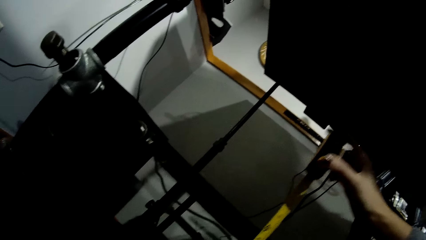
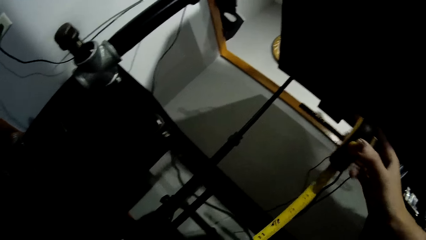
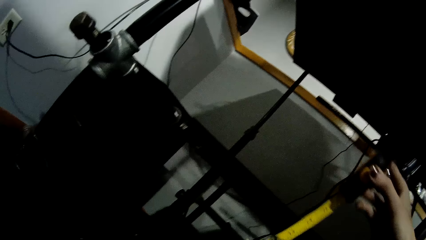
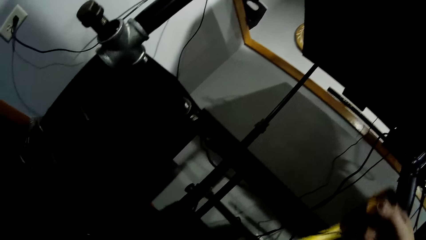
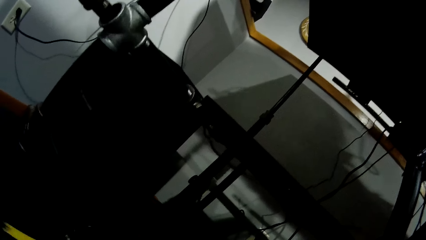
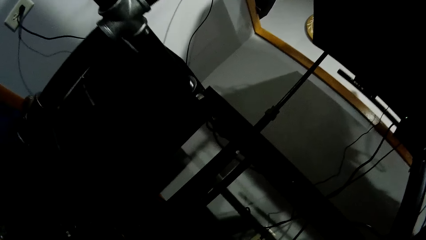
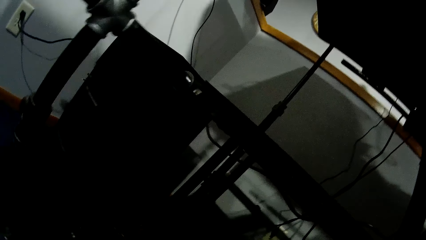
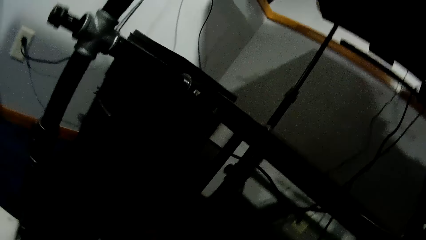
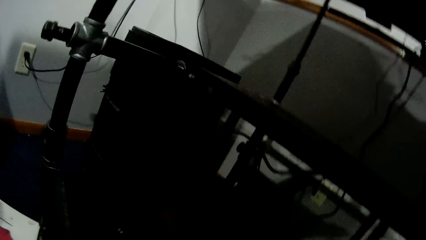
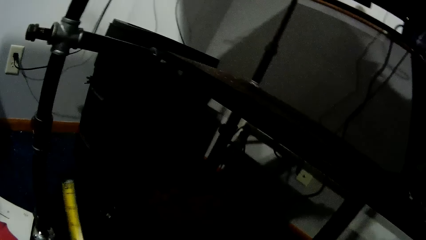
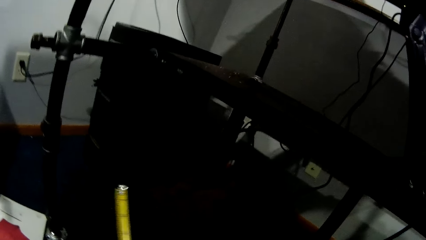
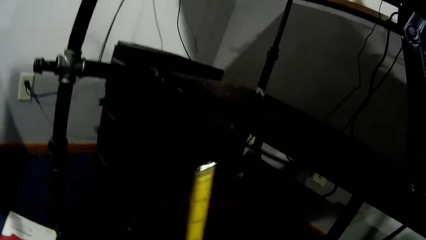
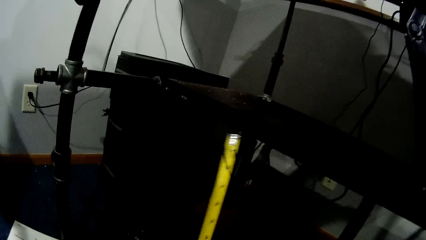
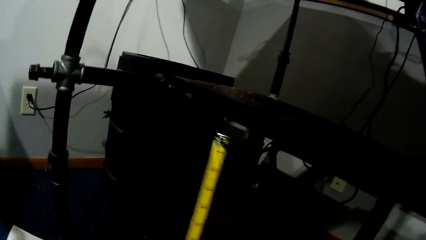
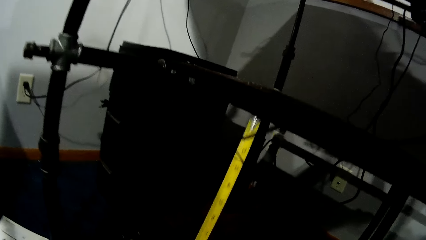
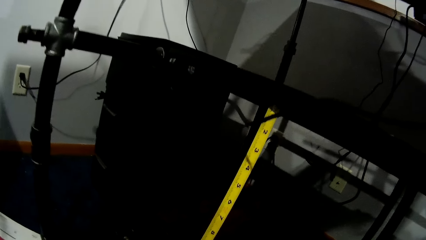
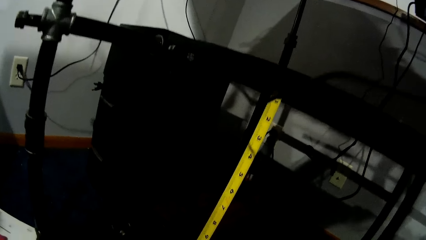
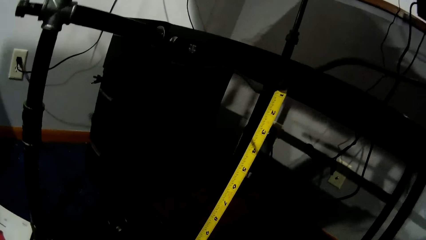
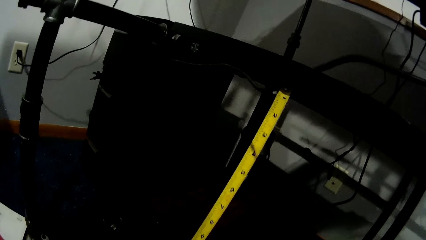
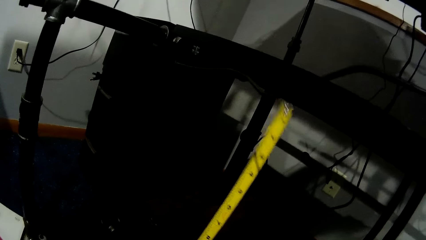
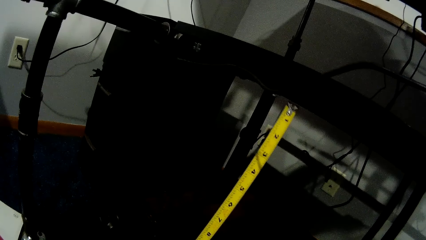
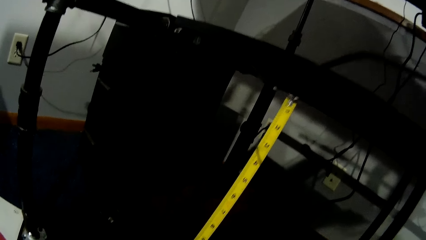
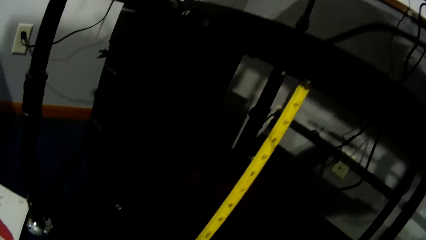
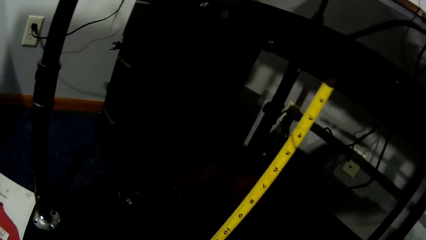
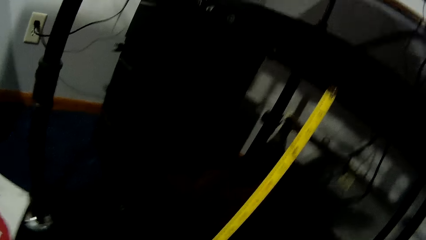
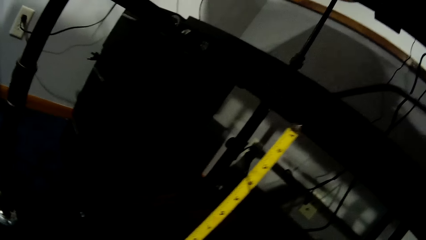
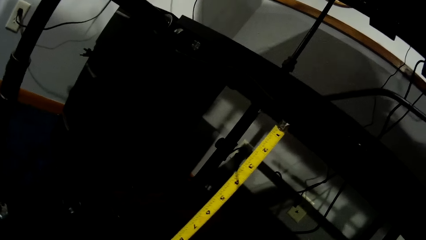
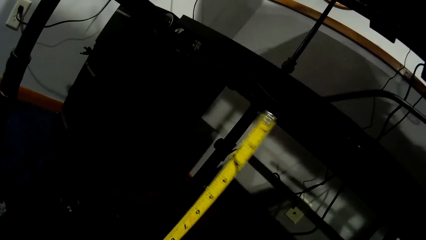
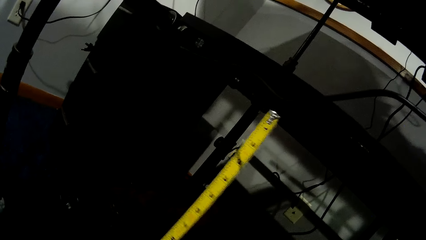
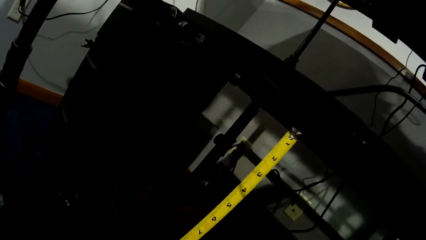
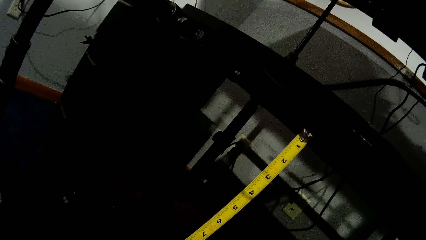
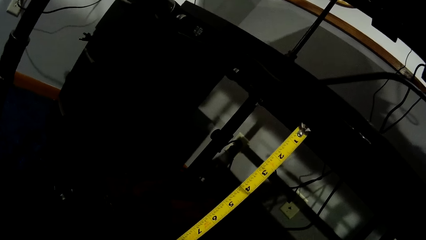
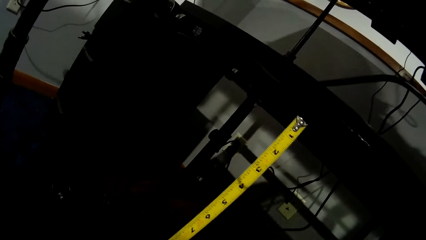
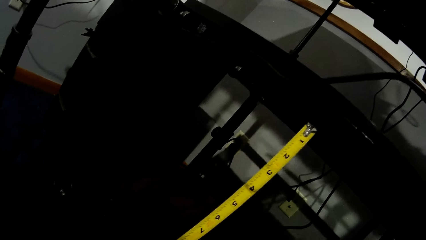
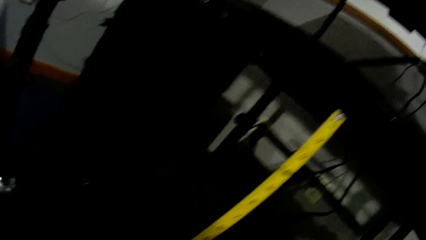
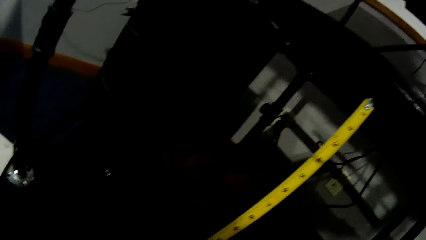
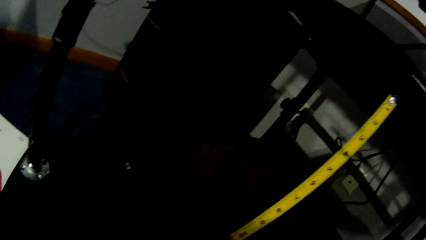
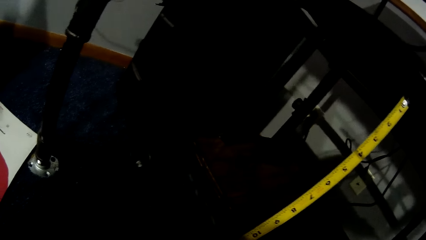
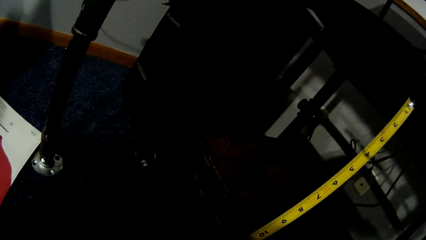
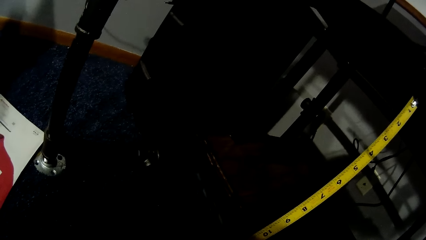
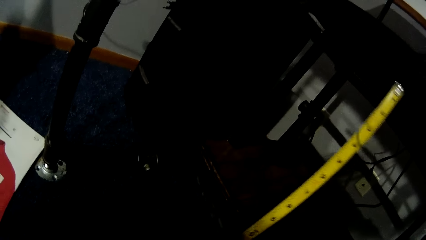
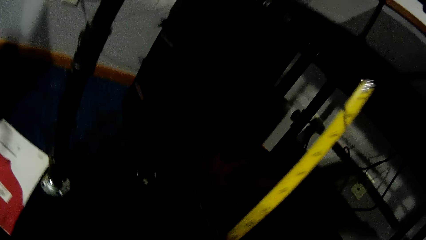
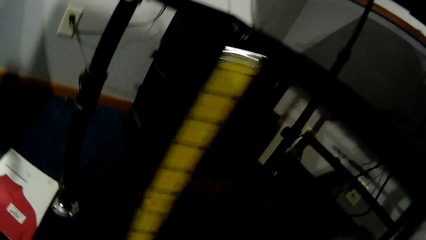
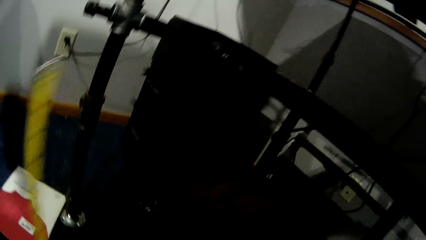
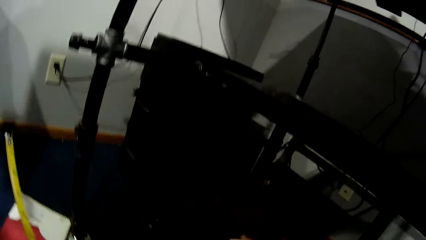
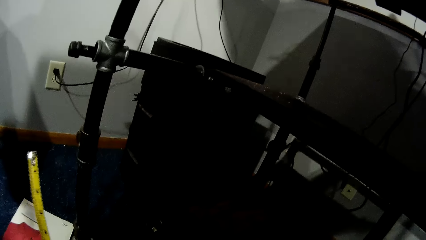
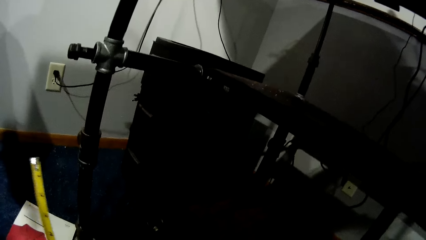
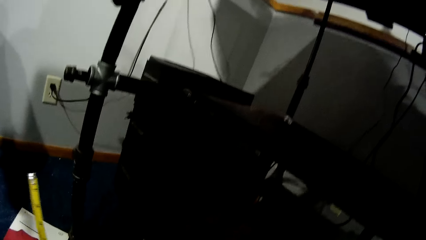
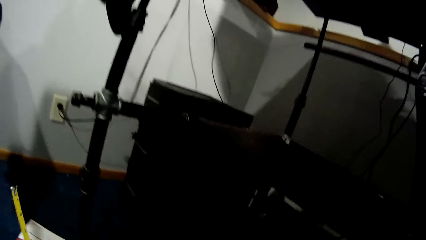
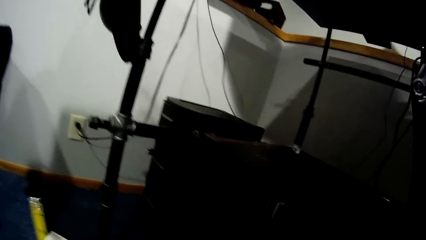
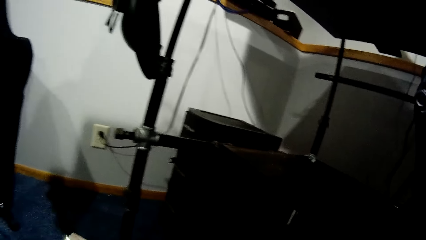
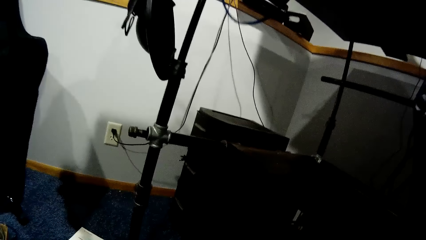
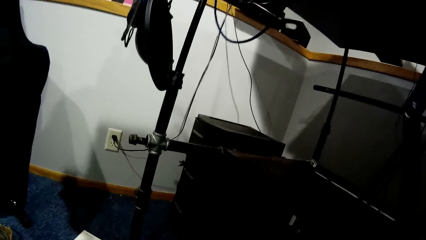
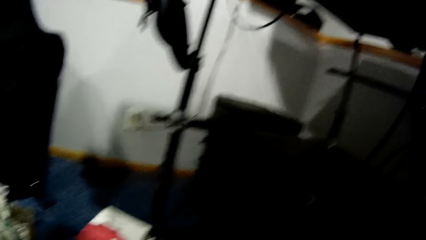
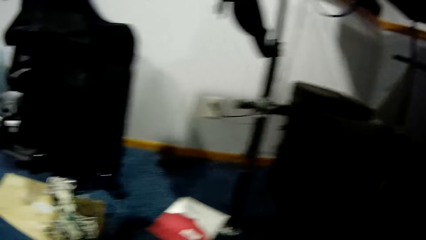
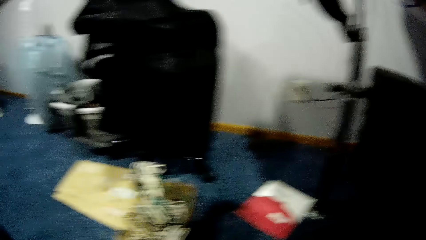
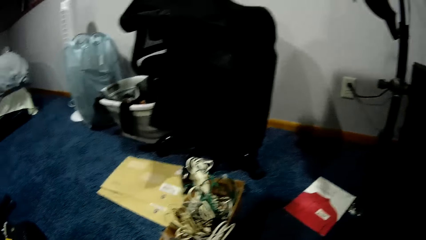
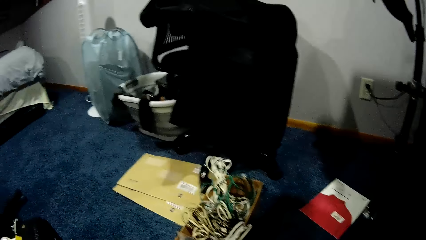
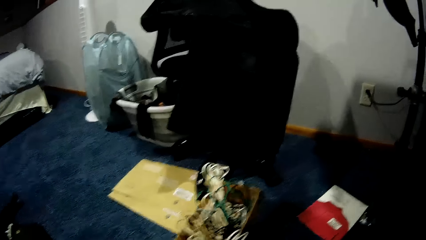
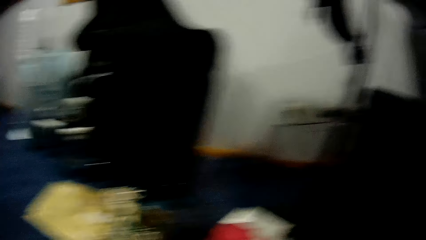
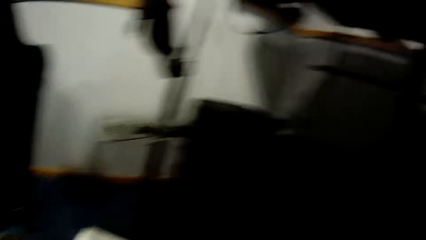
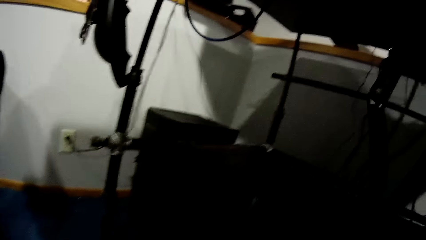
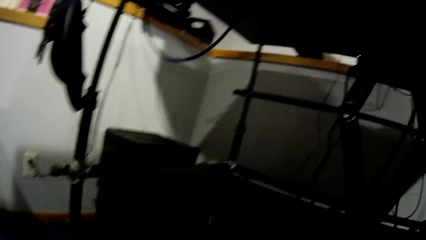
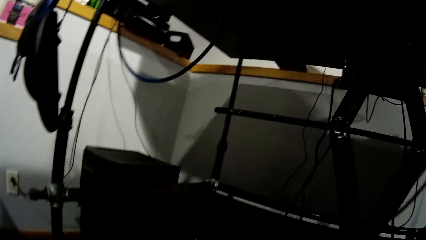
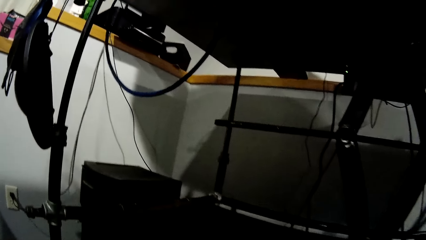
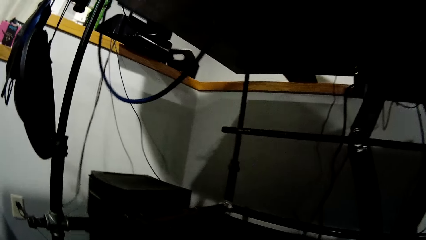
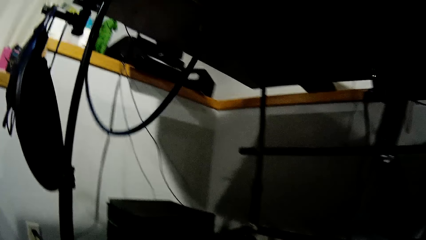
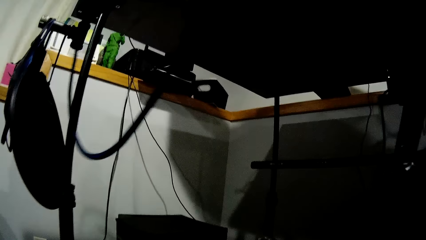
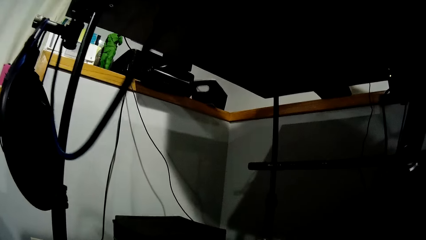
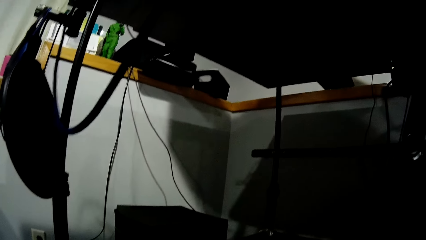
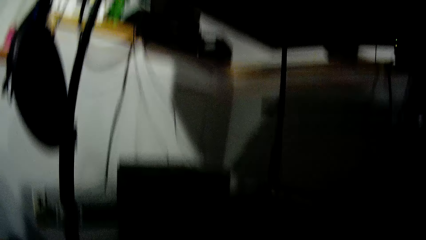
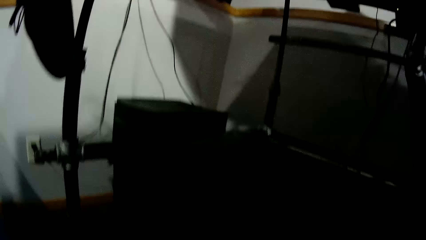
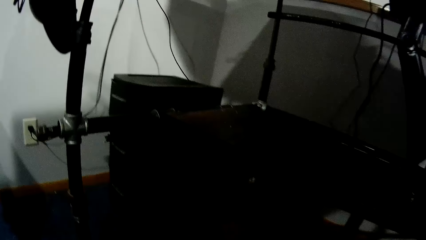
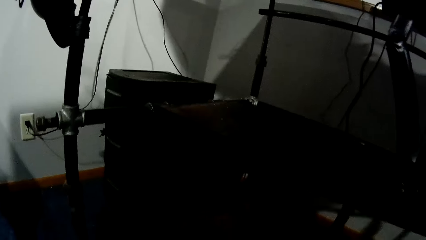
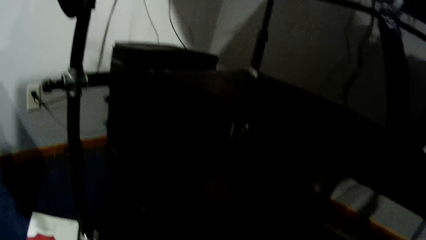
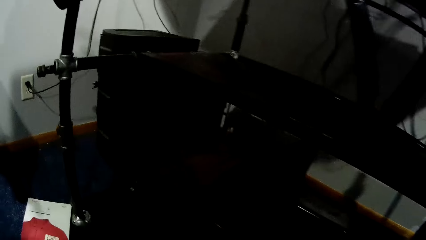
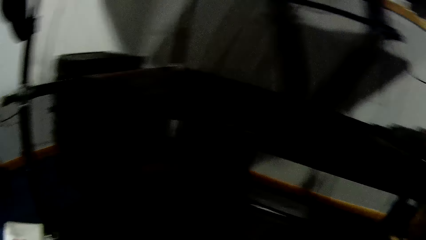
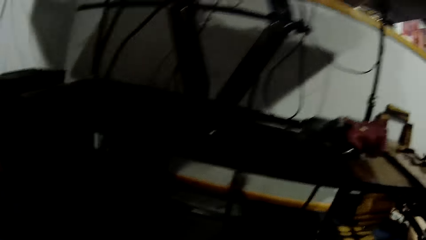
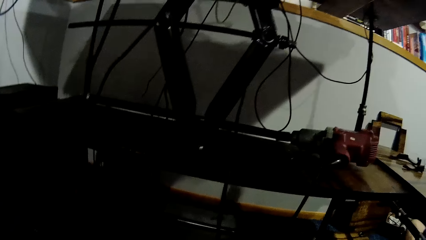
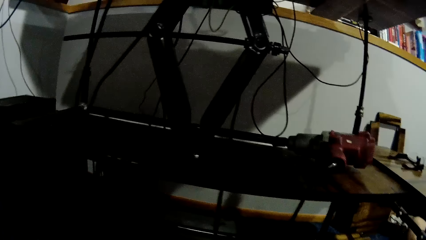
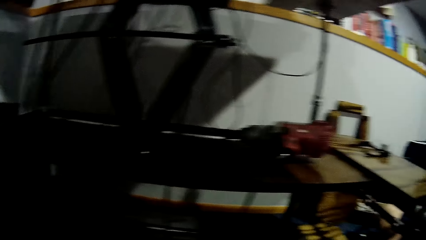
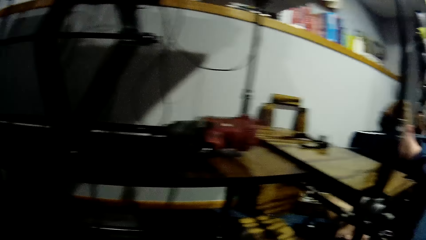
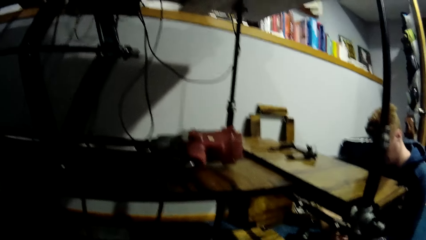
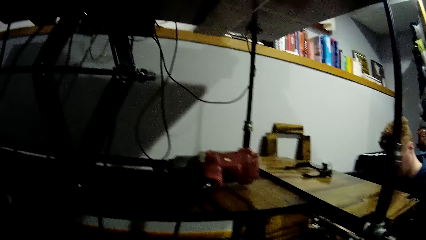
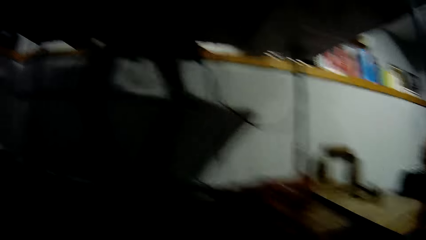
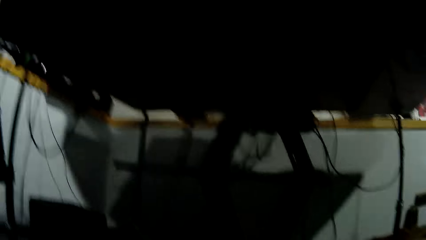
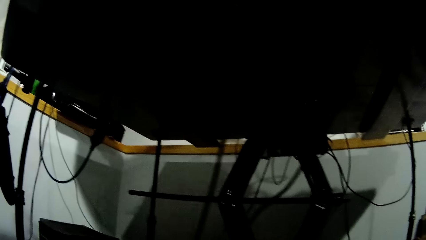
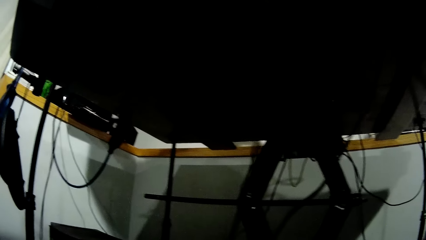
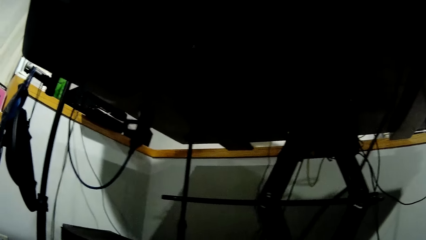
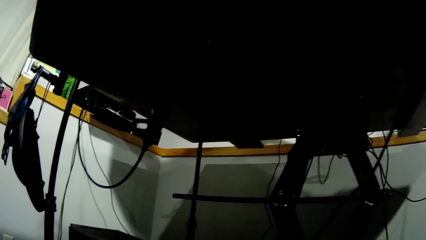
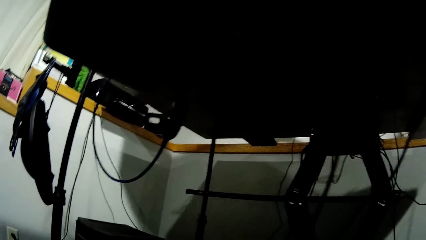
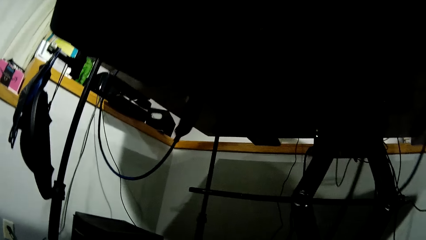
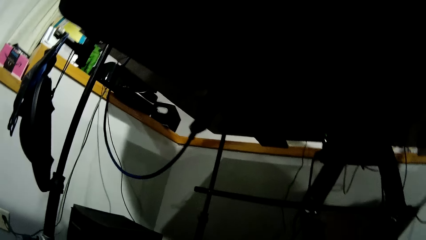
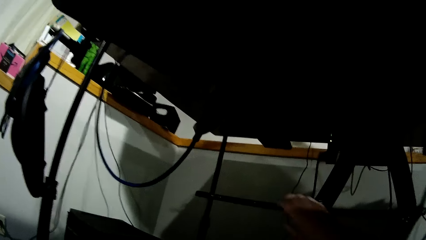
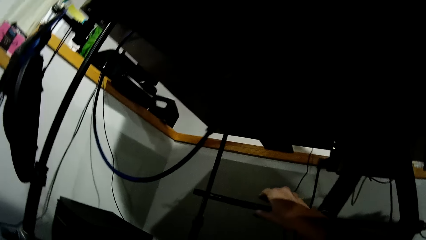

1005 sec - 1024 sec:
The camera wearer measures the tray rack with a measuring tape in her right hand. She stares at the metal pipe frame. She looks around the room. She feels the metal pipe frame.
